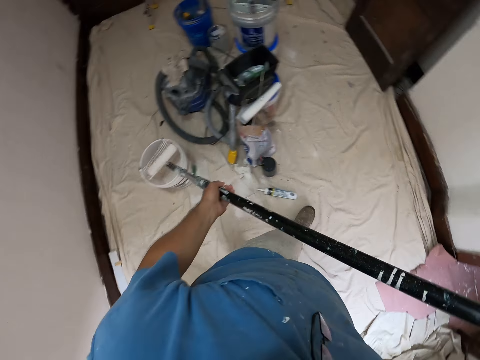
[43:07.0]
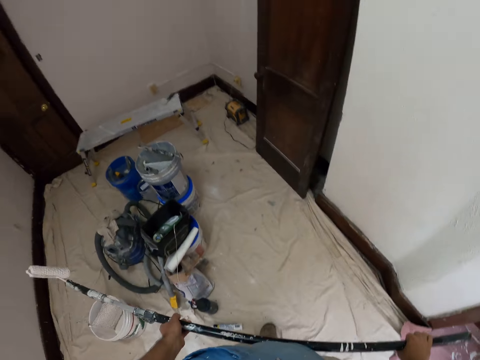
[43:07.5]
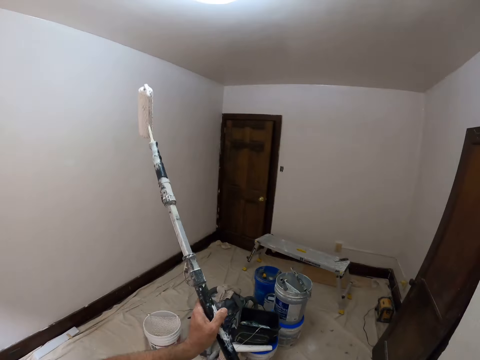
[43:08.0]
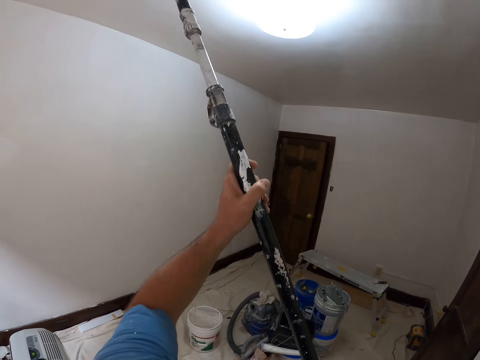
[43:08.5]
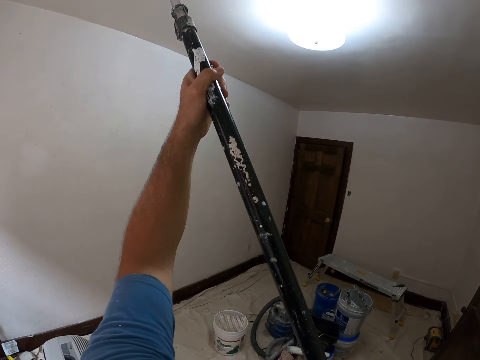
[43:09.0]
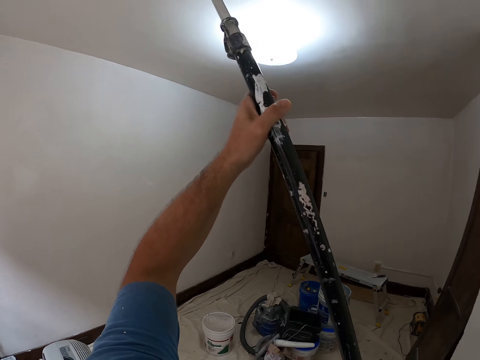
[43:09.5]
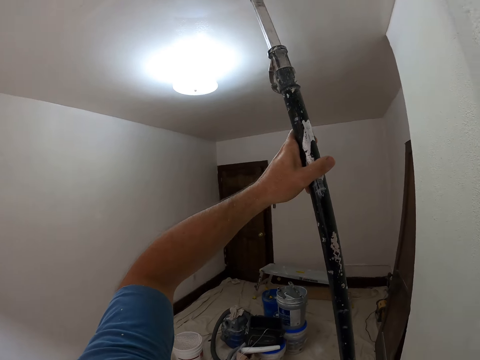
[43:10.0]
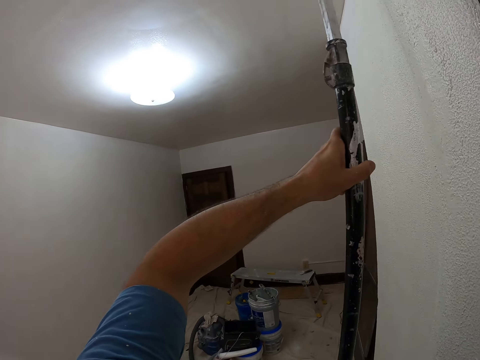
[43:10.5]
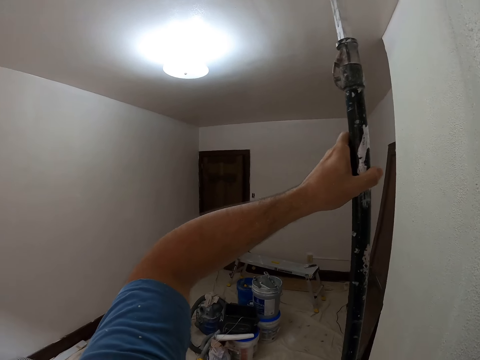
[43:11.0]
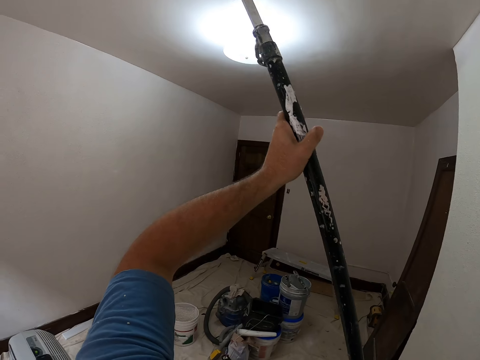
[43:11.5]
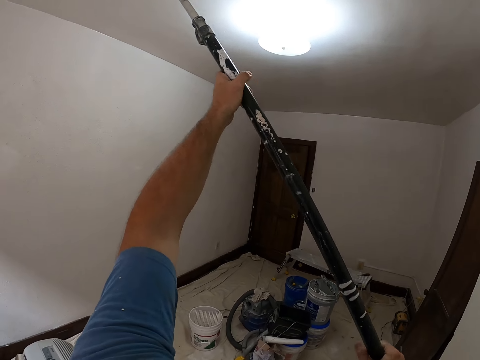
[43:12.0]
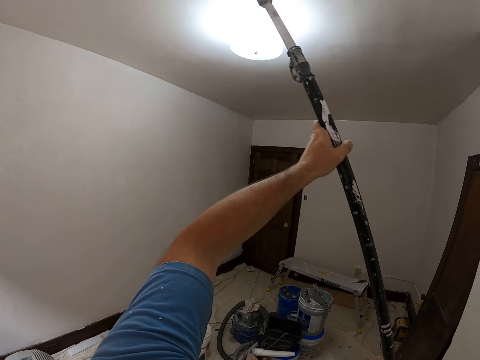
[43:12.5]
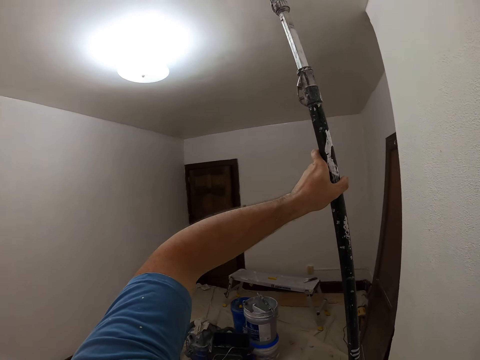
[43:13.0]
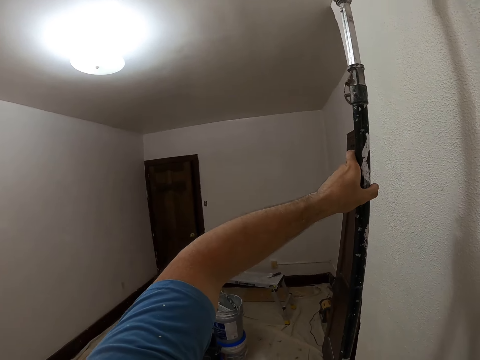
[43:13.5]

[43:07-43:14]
The camera wearer paints the ceiling or a wall with a roller brush.

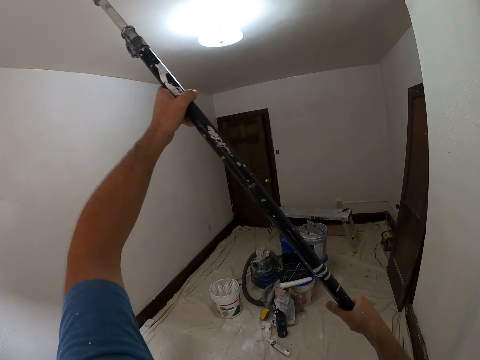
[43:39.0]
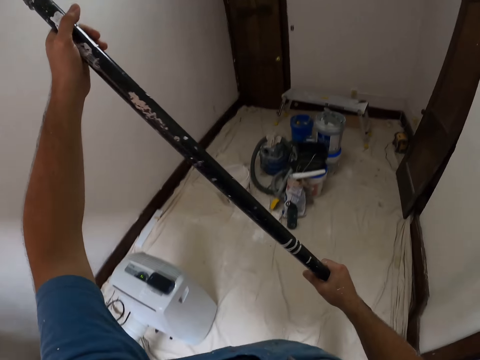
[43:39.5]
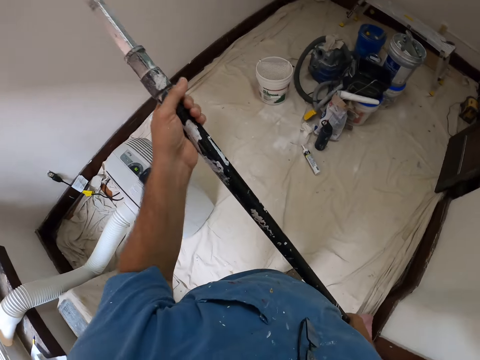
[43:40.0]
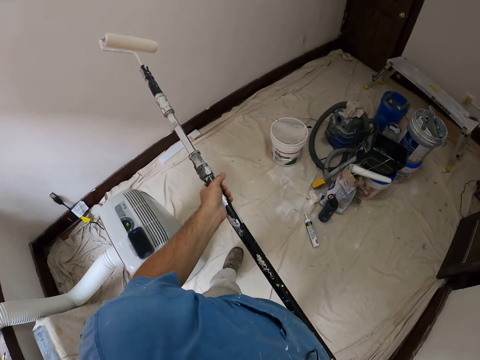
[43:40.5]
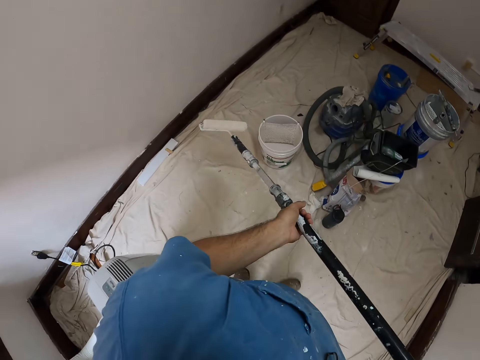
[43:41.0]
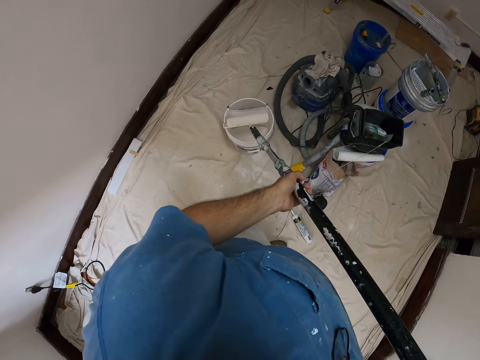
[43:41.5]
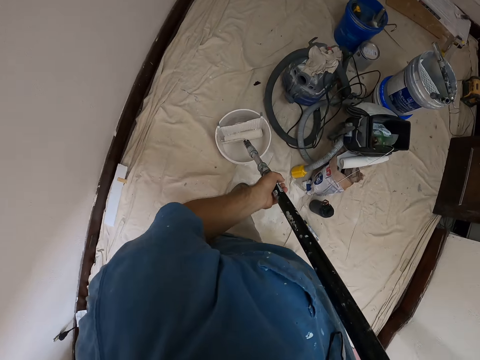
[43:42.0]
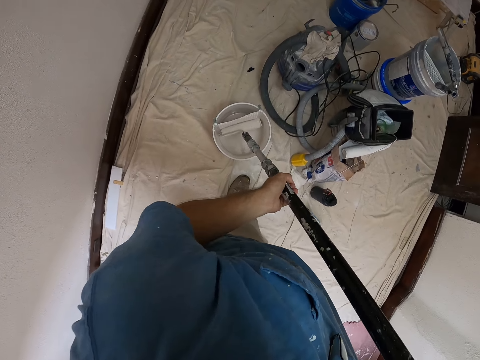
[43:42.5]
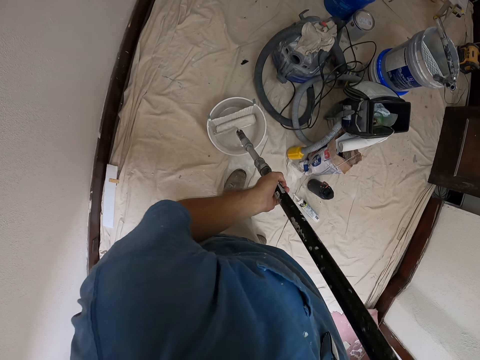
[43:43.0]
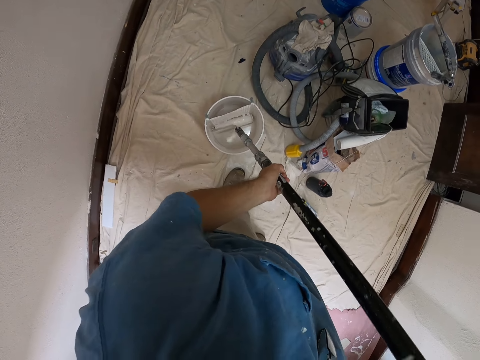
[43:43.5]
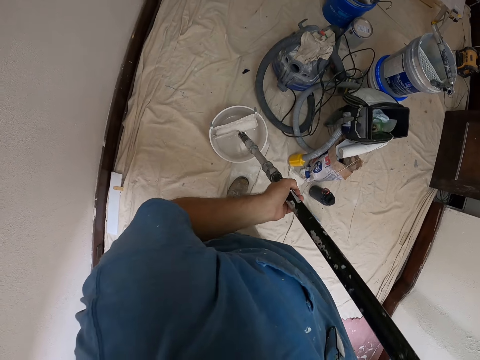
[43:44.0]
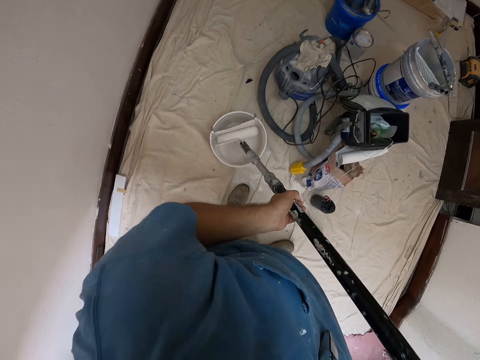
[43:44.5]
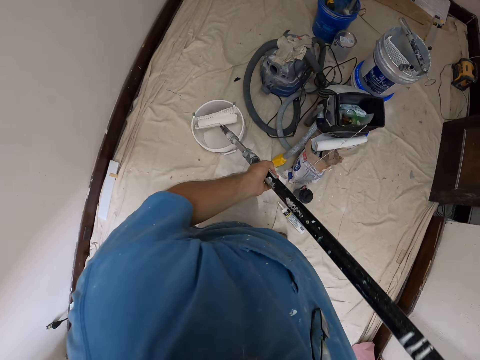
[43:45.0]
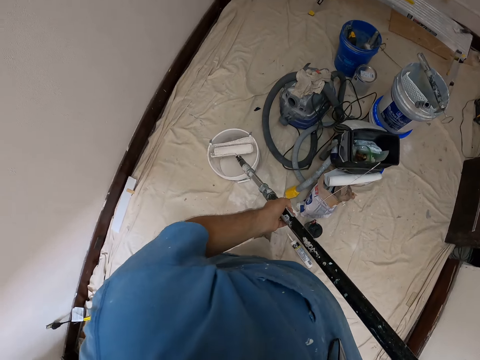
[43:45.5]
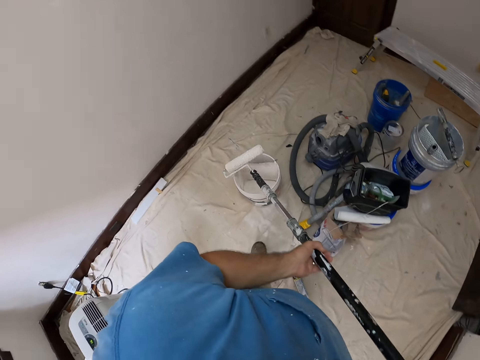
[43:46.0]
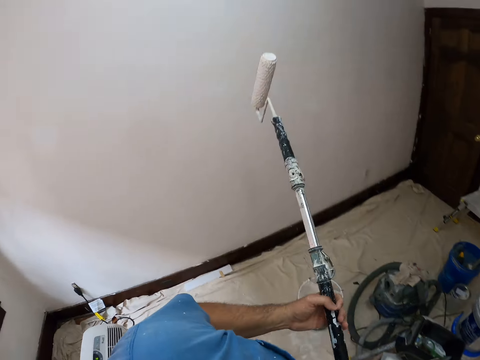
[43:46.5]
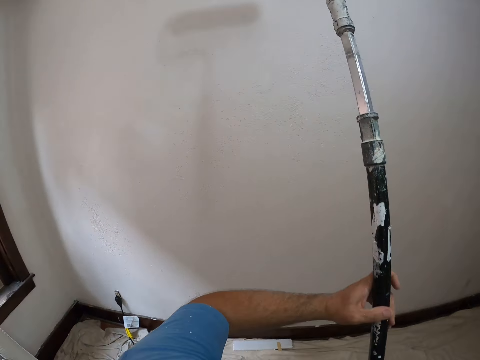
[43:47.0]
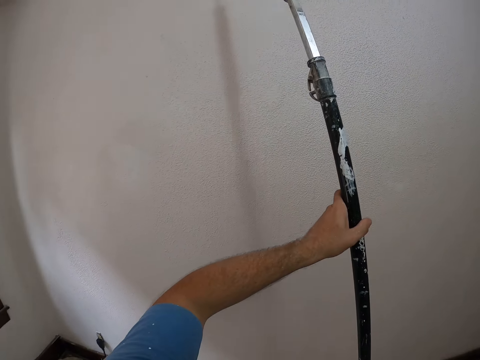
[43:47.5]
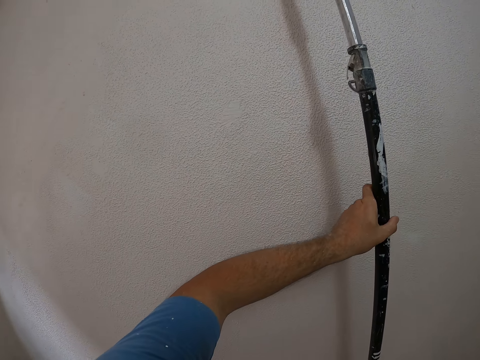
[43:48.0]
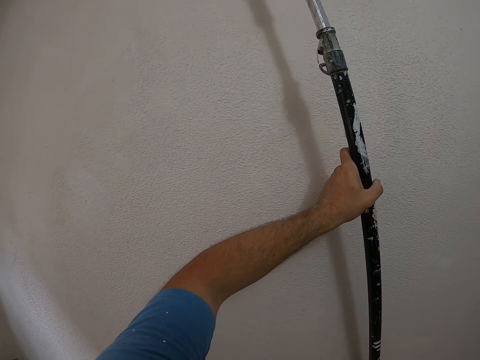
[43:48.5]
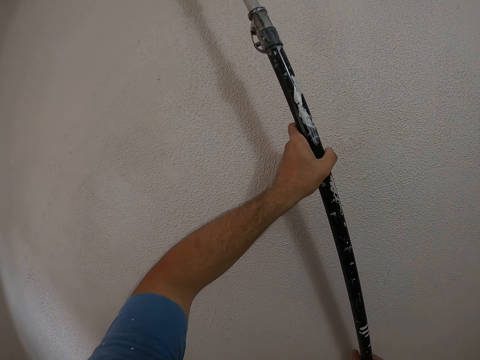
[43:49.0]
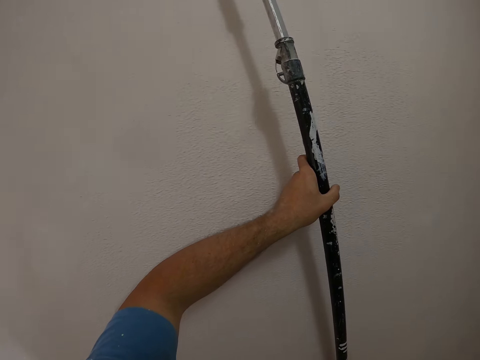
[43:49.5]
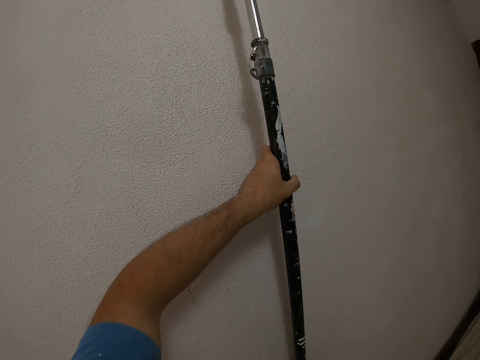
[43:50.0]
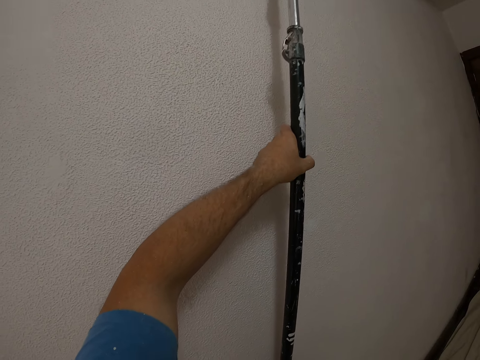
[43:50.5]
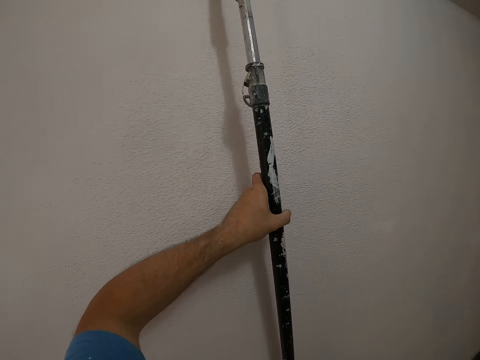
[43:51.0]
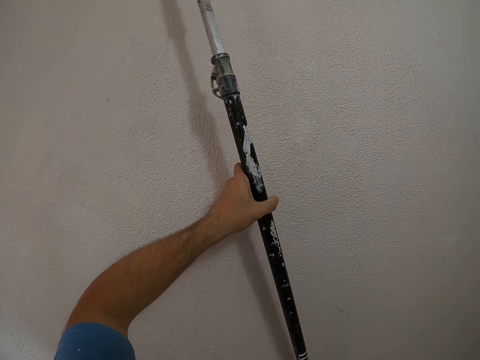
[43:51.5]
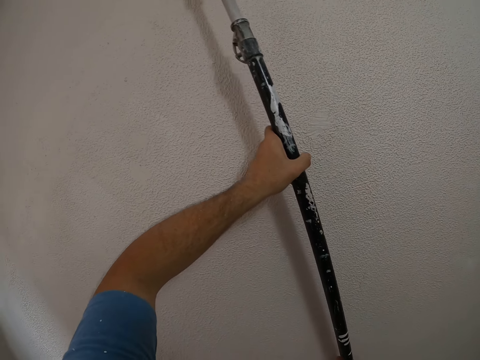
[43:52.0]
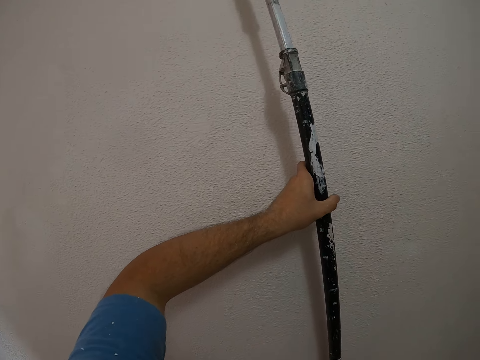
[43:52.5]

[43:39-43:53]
The camera wearer dips a roller paint brush in a paint bucket. They paint the ceiling or a wall with the roller brush.

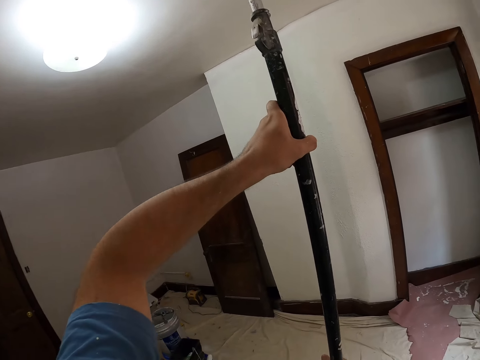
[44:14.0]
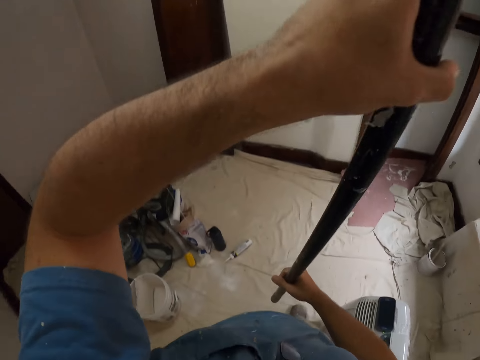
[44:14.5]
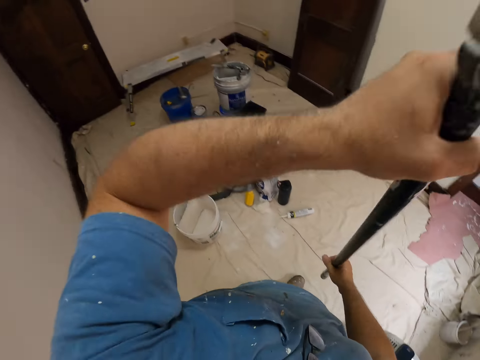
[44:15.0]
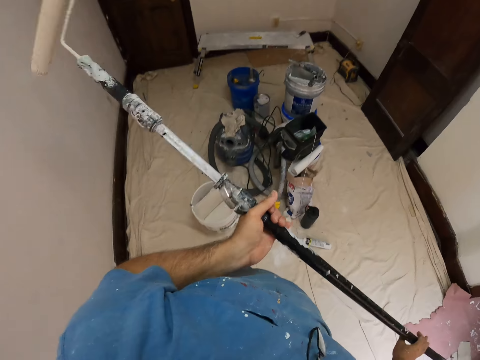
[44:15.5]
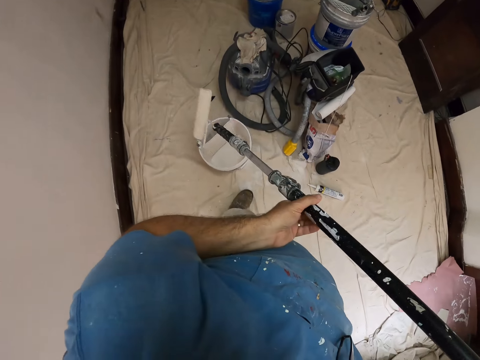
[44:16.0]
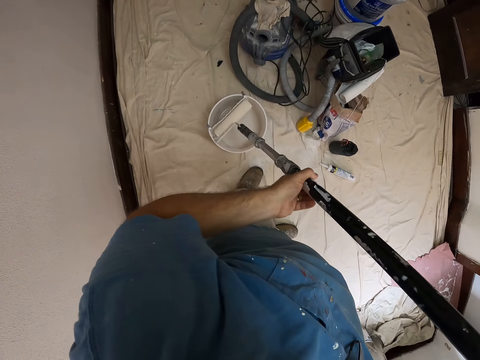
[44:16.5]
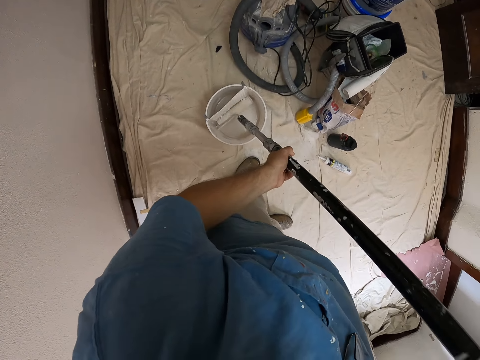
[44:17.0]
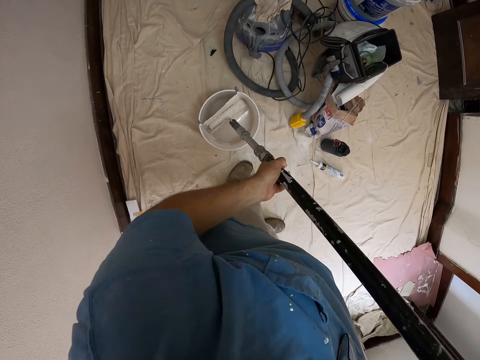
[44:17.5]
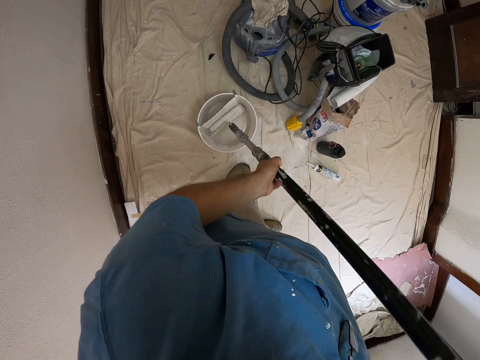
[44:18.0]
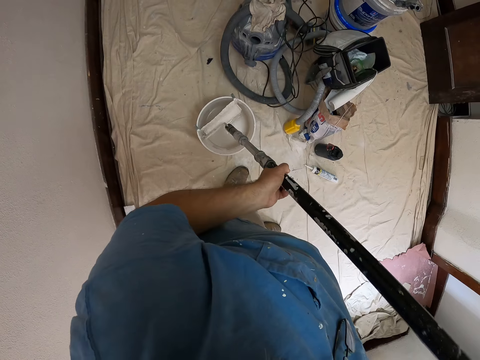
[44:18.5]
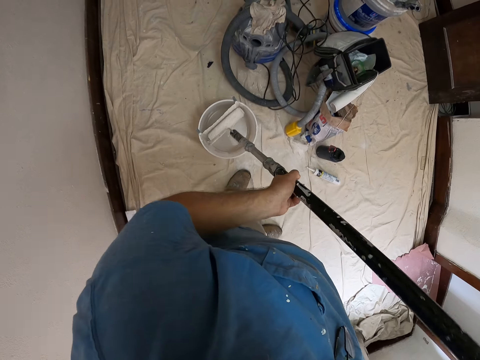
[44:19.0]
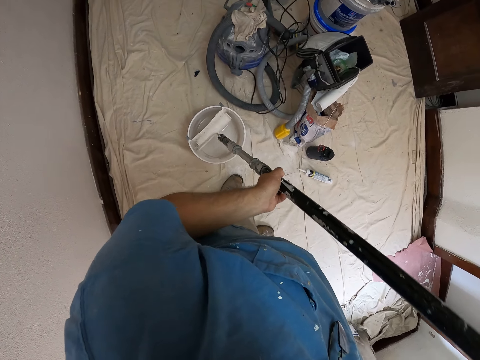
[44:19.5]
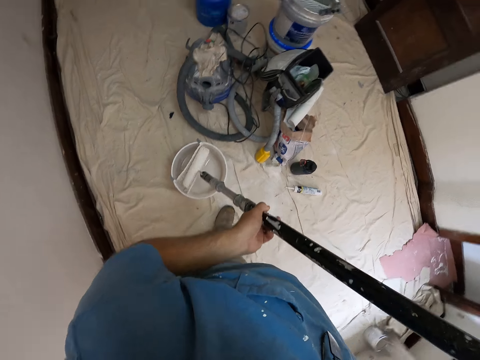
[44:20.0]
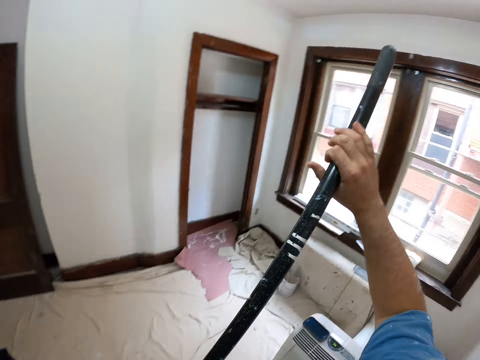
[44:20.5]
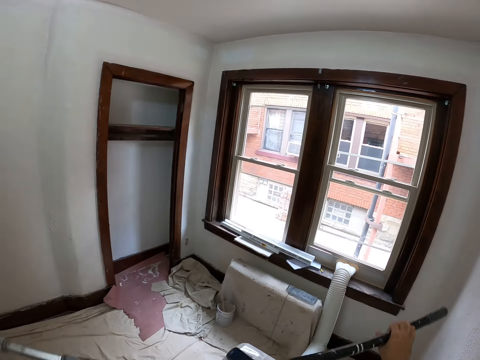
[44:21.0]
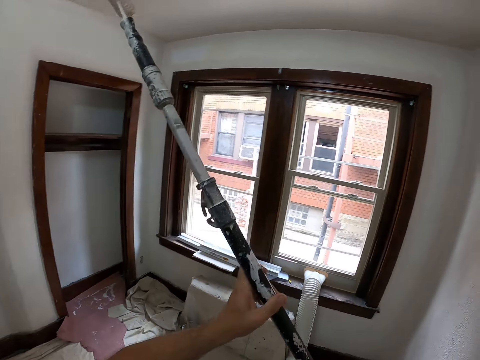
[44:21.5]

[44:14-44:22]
The camera wearer dips a roller paint brush in a paint bucket.
